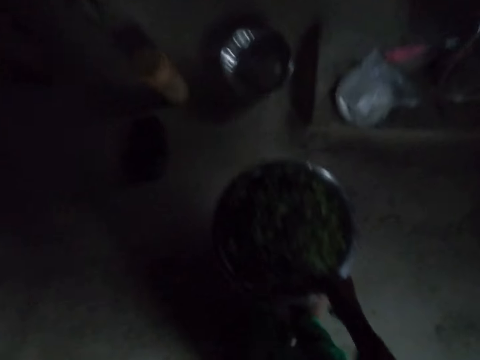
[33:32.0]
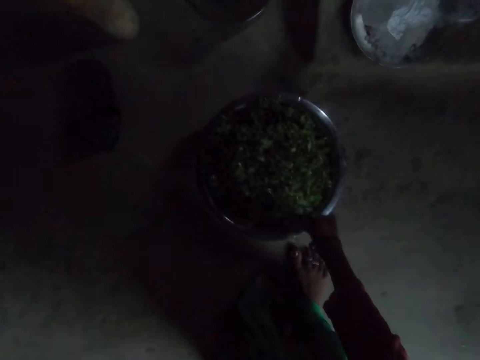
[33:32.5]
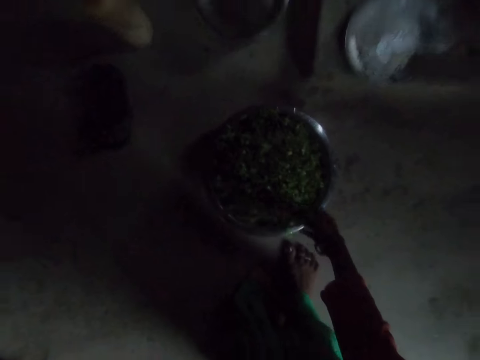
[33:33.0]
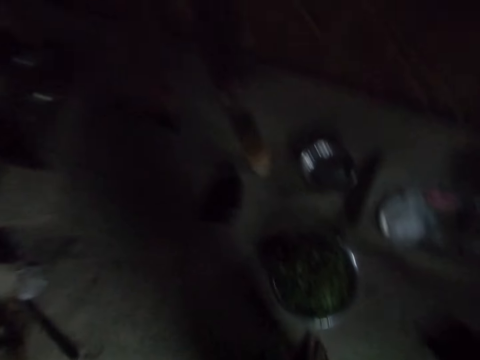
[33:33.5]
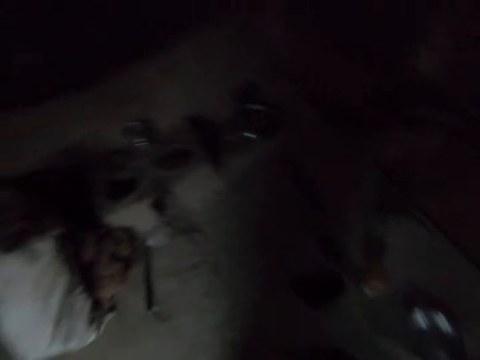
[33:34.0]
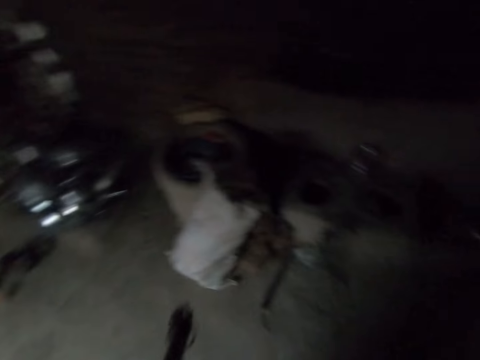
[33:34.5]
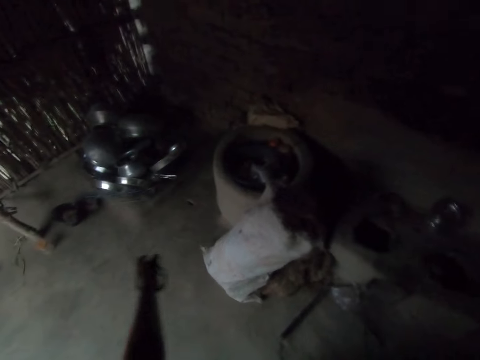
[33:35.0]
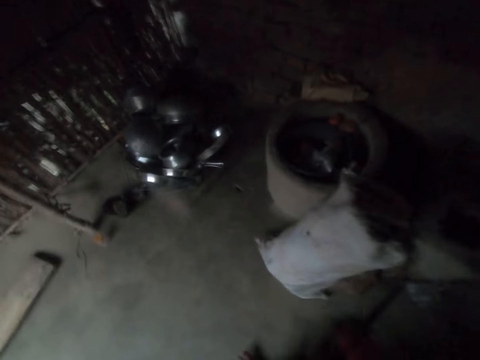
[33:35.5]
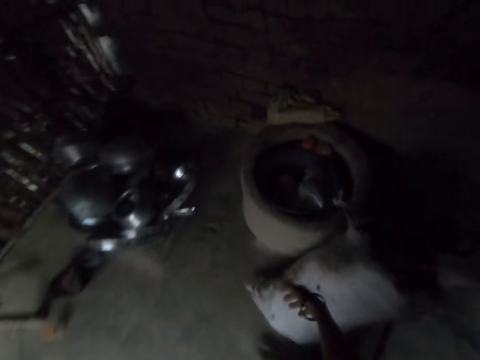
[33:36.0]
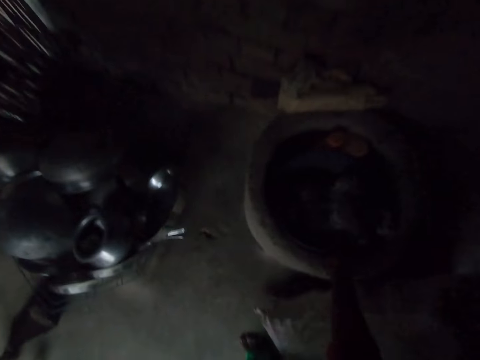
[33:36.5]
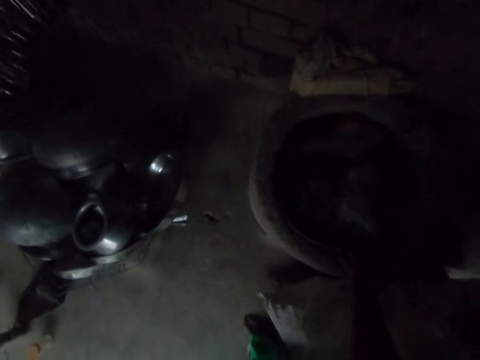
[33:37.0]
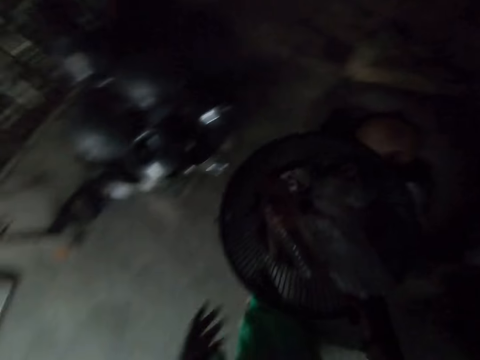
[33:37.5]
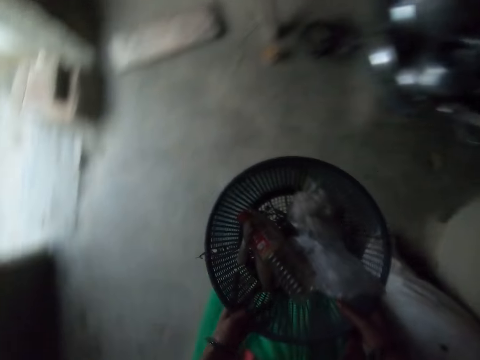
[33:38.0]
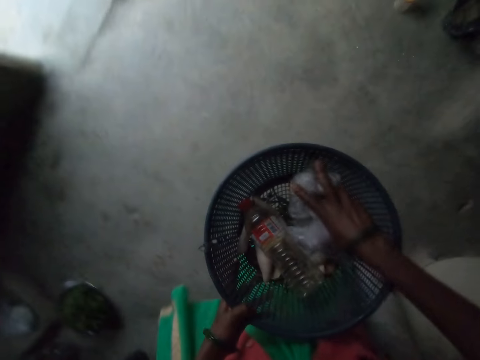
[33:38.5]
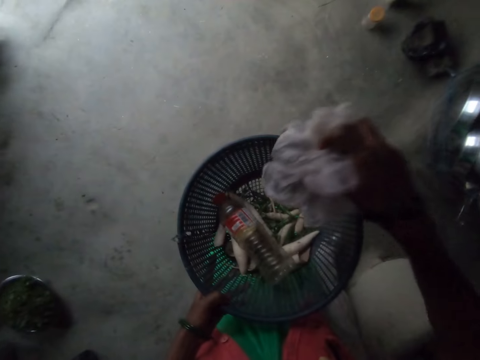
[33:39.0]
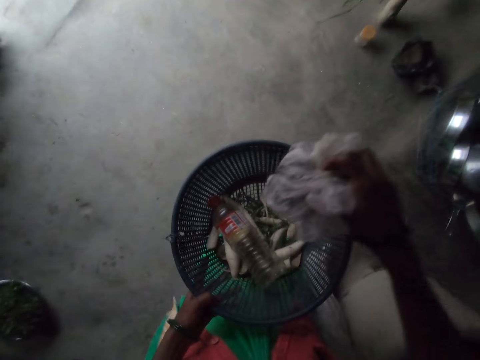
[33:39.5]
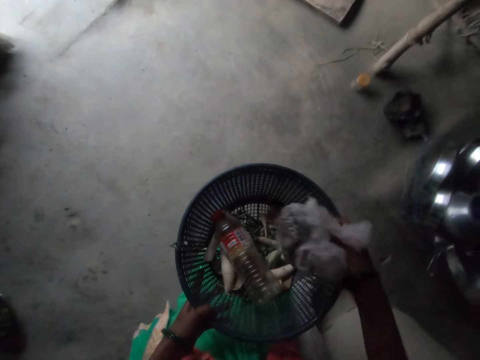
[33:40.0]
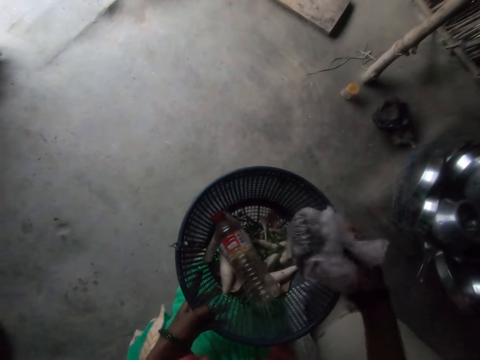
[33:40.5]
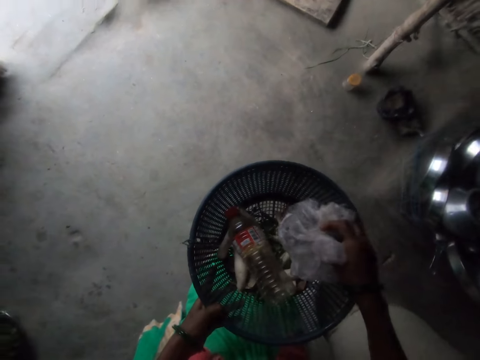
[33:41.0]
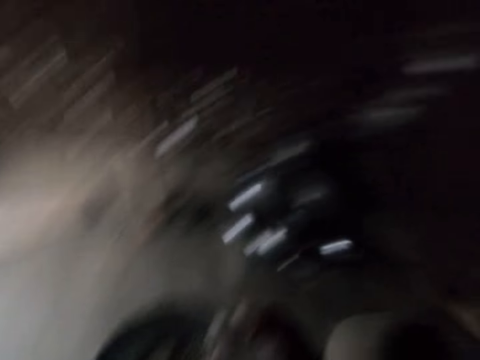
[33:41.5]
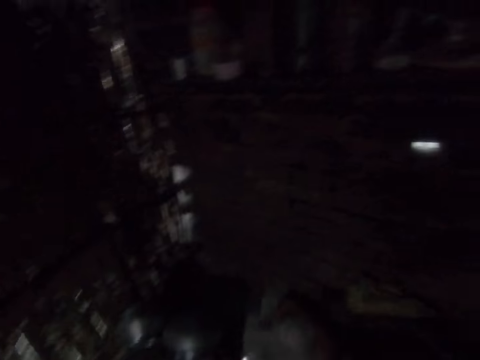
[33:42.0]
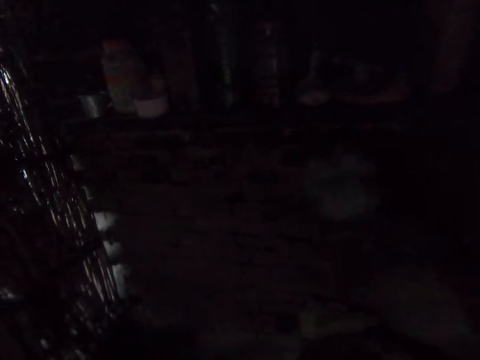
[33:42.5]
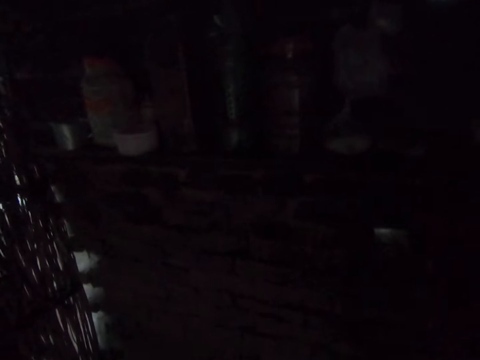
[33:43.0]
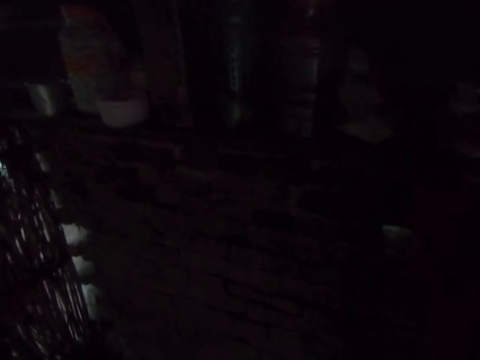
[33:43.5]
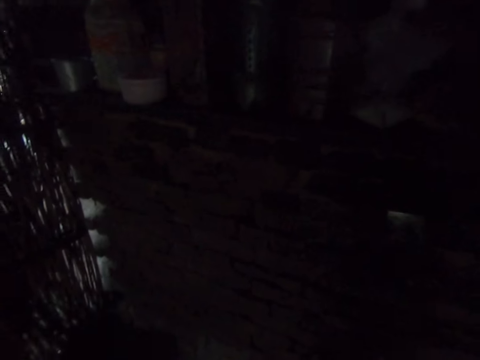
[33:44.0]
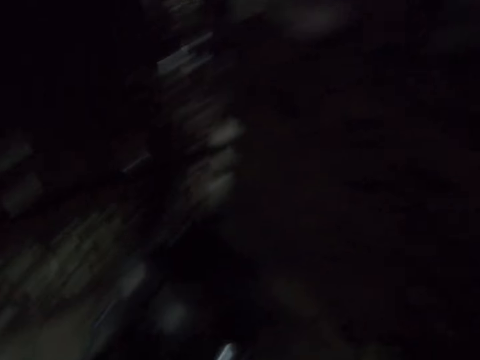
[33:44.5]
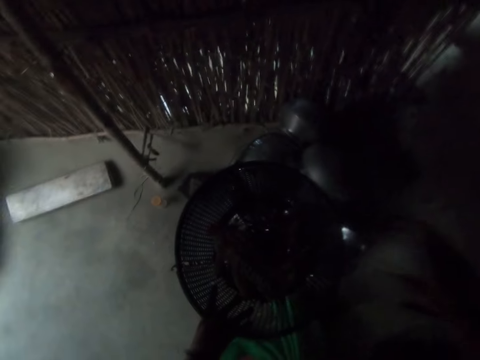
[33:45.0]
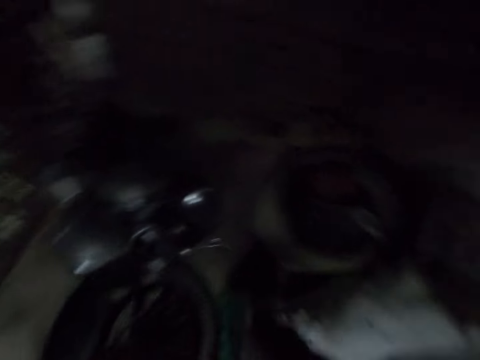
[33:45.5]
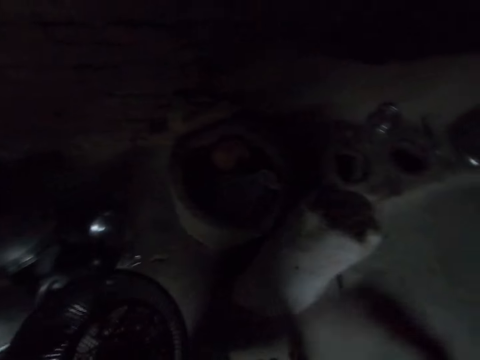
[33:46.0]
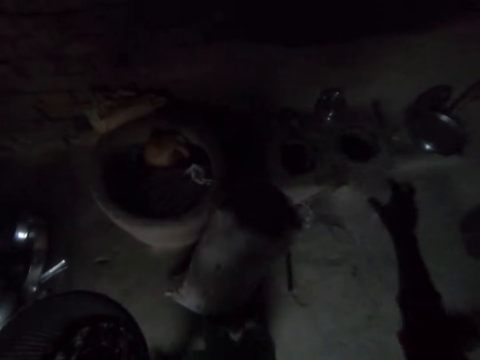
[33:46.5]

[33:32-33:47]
The camera wearer drops the bowl on the floor. They pick a basket. They take a plastic bag out of the basket. They drop the plastic bag.

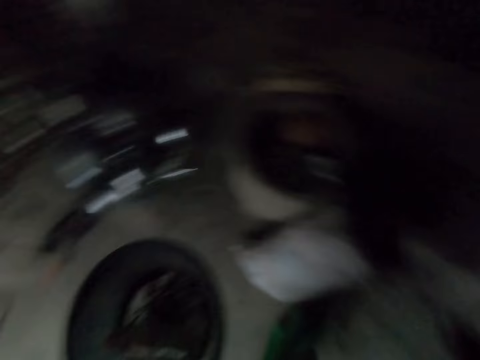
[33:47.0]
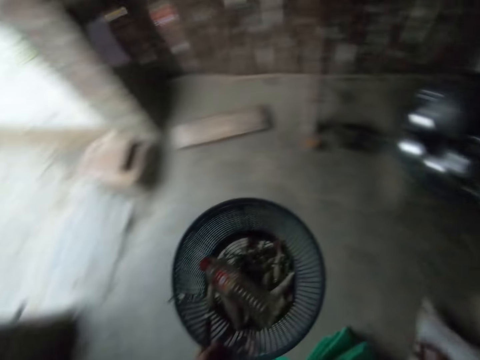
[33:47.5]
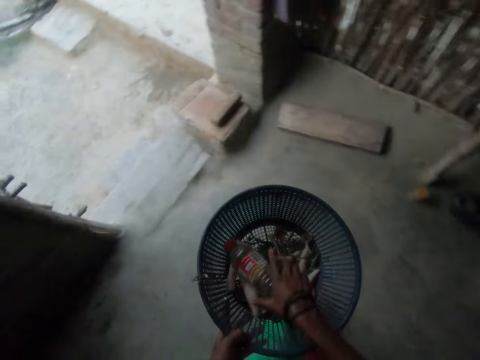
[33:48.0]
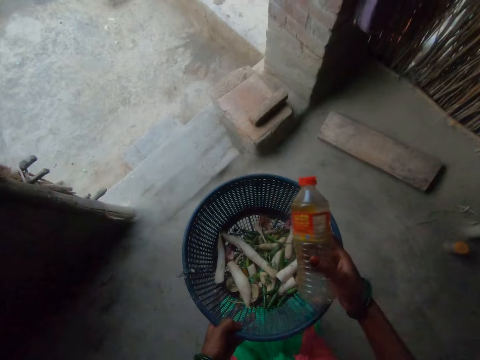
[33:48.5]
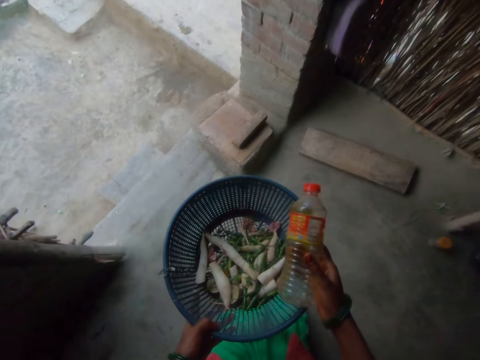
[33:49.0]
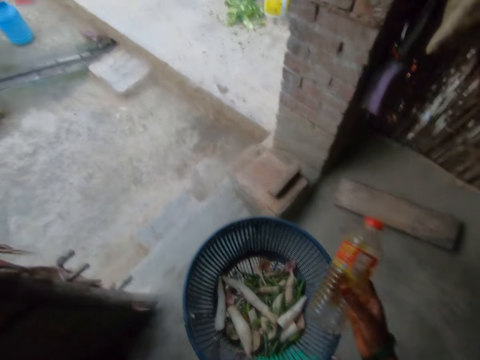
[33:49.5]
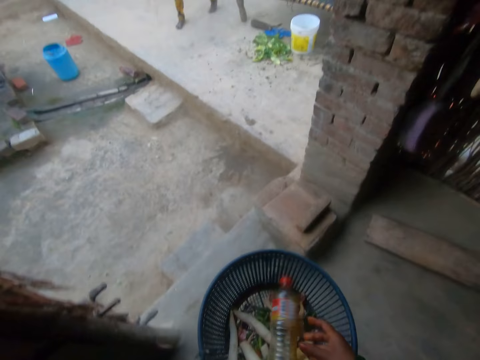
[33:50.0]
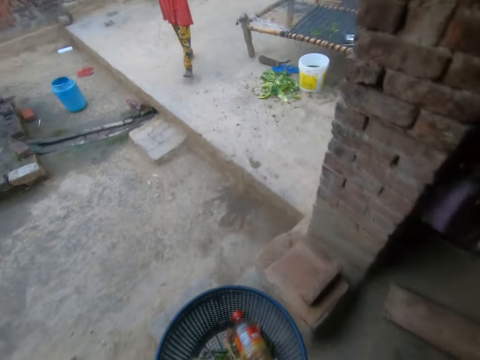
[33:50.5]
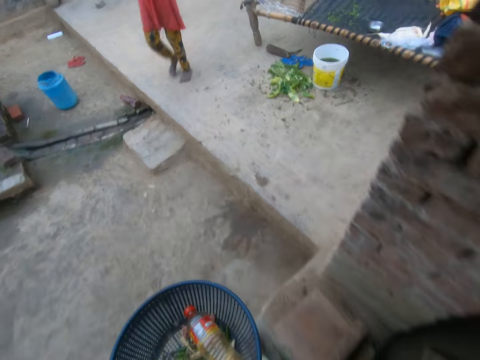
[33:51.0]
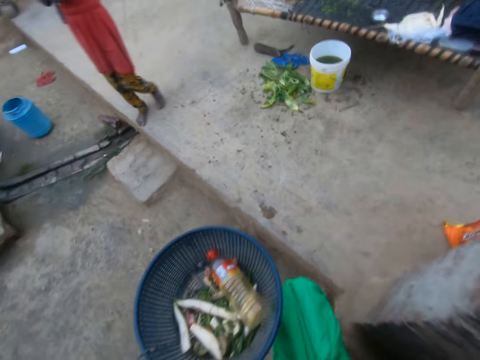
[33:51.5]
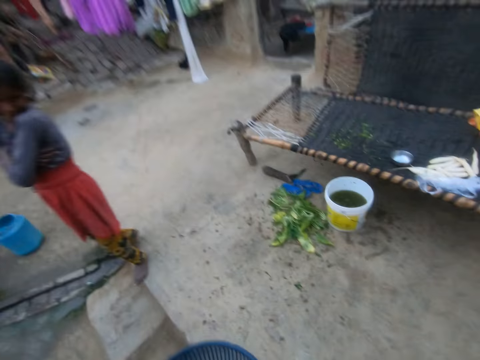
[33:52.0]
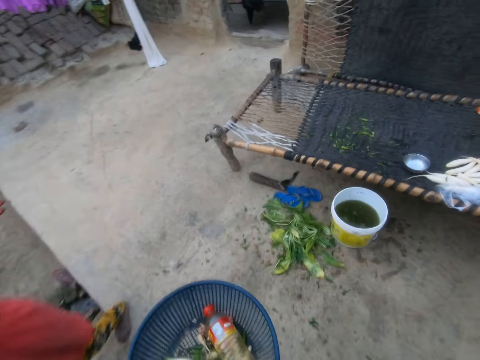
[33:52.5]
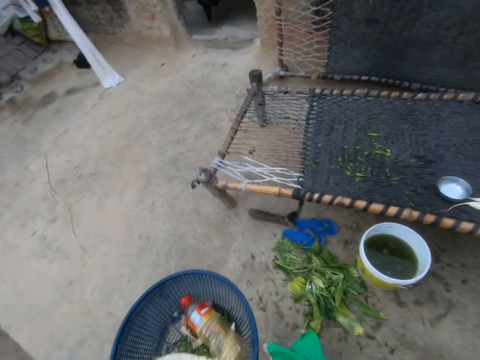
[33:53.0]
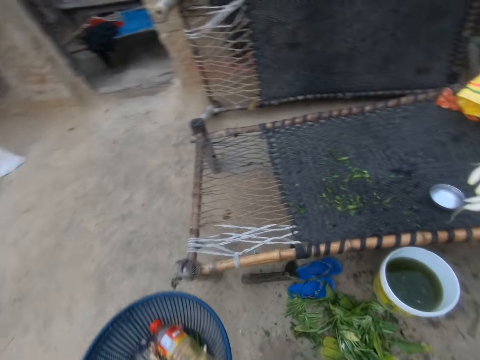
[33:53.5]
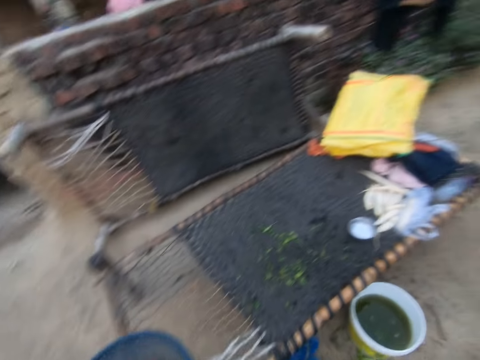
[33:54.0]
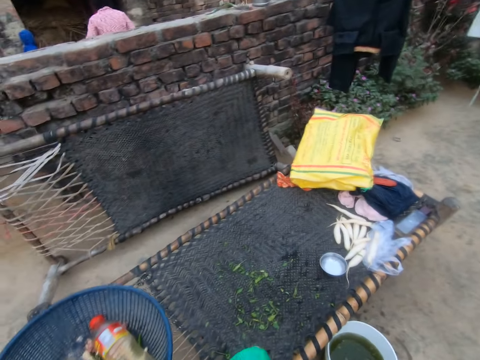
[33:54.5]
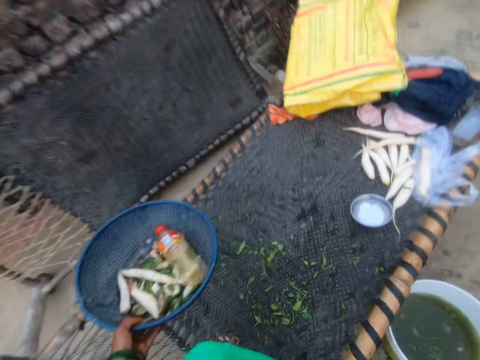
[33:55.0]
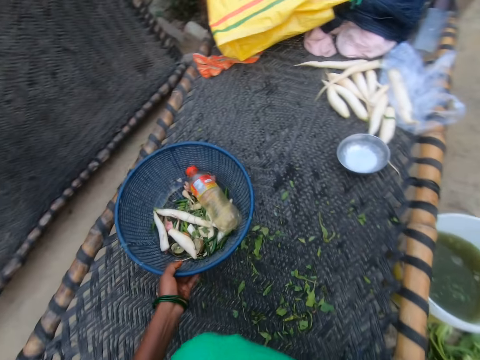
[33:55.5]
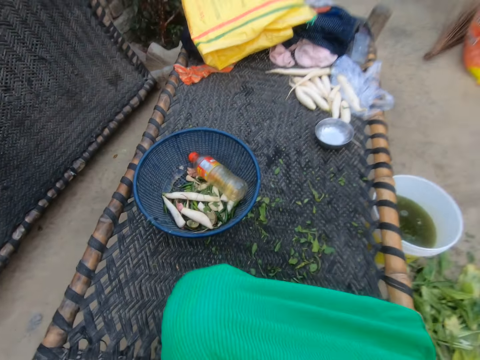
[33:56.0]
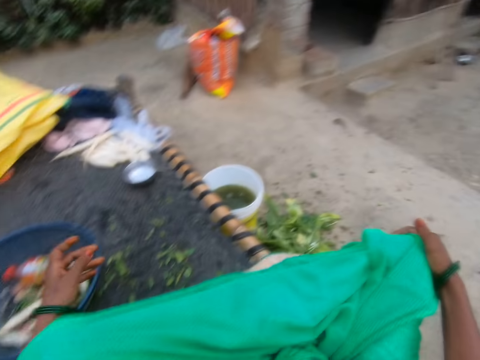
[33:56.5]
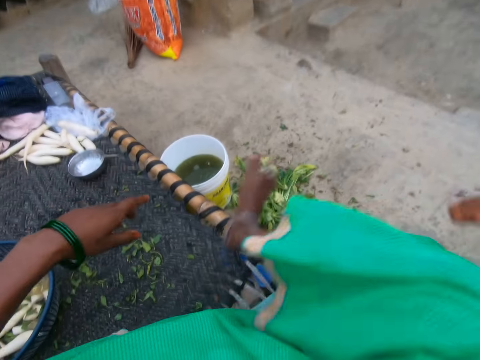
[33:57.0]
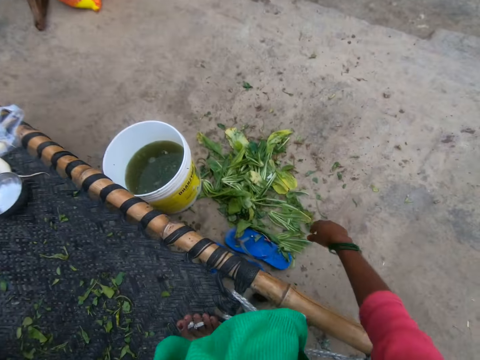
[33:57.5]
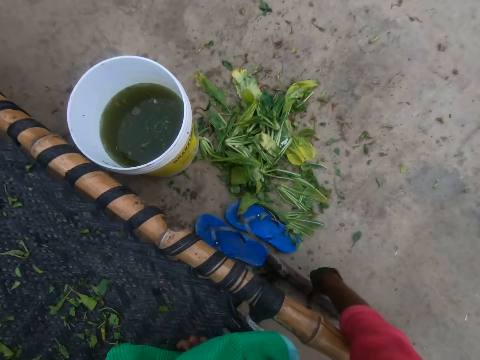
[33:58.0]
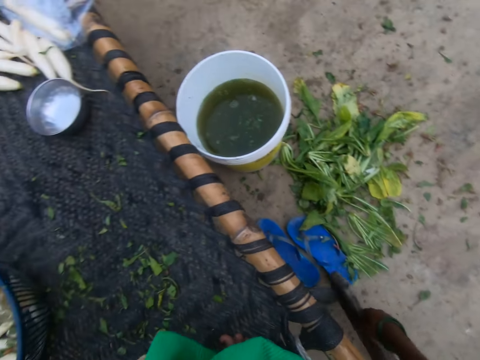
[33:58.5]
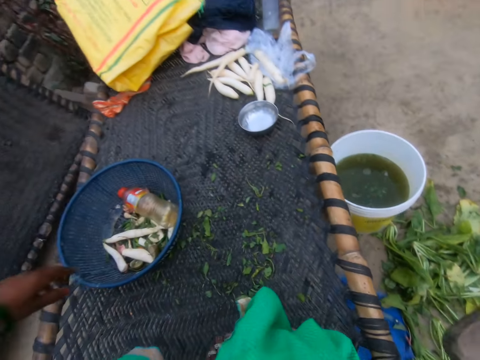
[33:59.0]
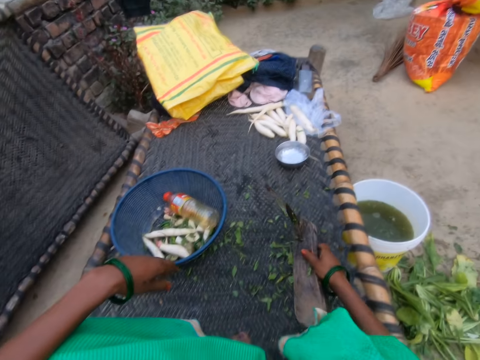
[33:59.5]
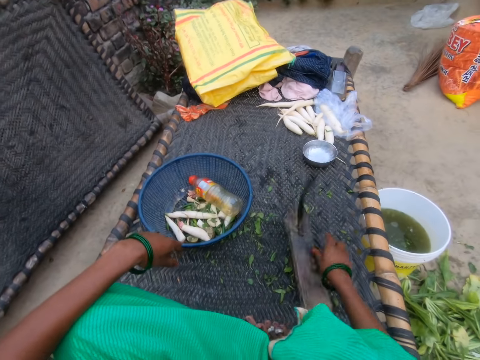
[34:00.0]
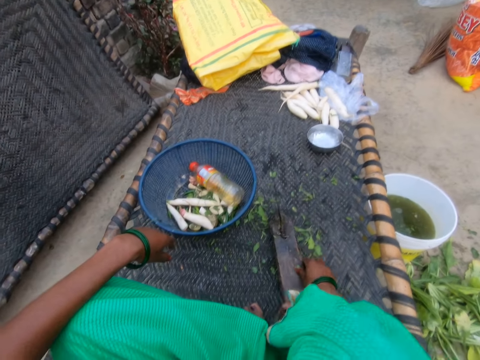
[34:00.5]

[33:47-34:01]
The camera wearer takes a plastic bottle out of the basket. They return the bottle. They step out of the kitchen. They drop the basket on her work space. They sit at her work space in the yard. They pick the cutting tool, a jayaam vegetable cutter, from the floor. They drop the cutting tool on the work space.
